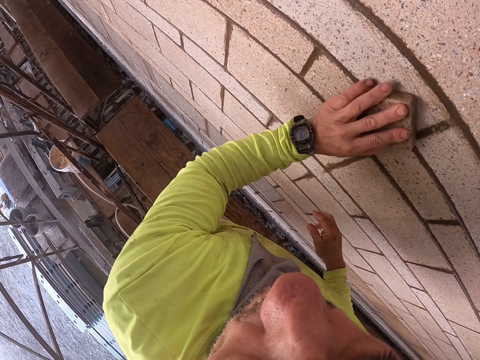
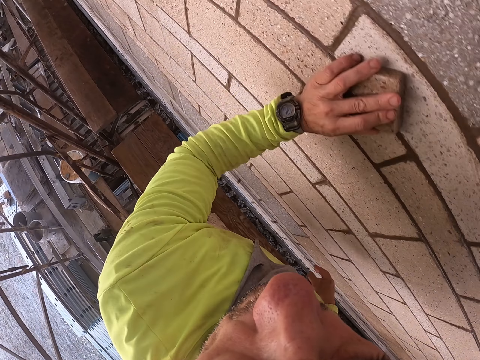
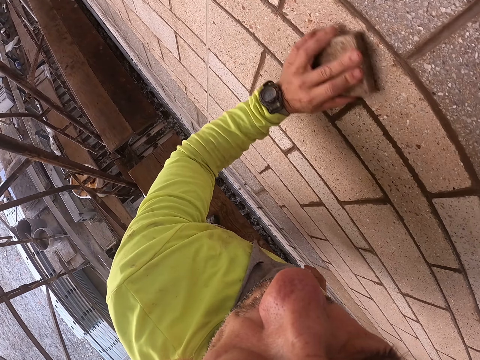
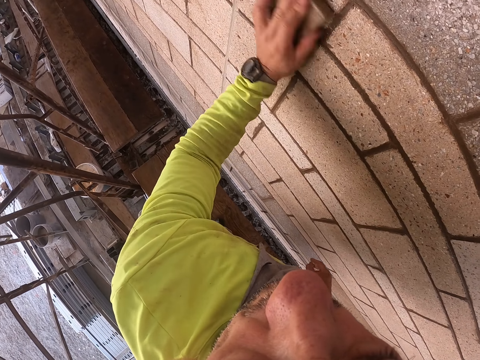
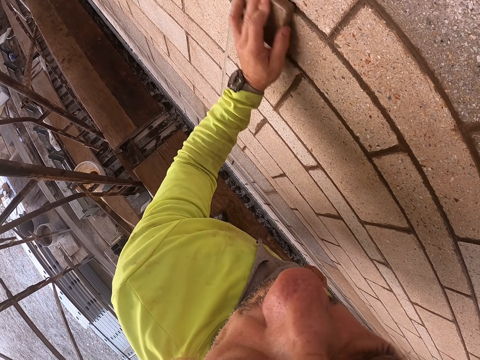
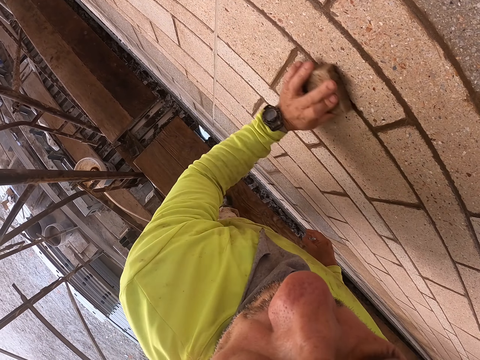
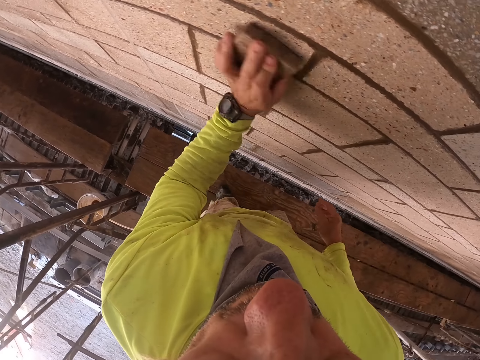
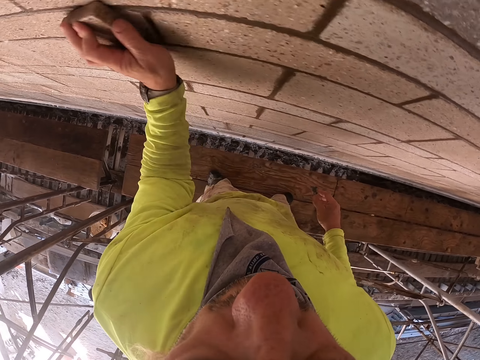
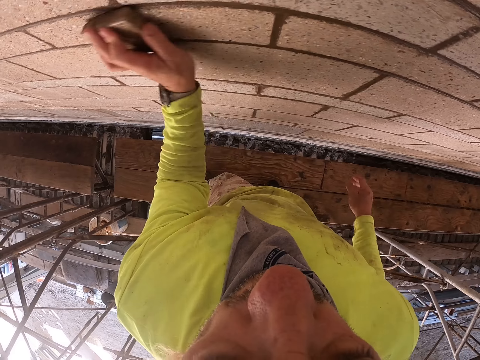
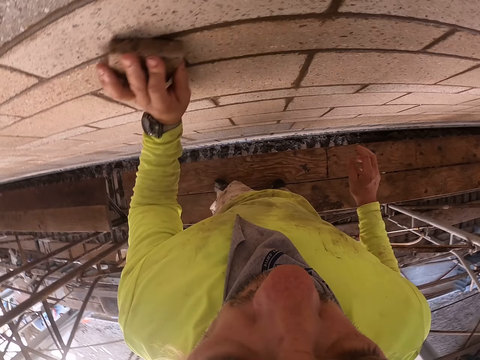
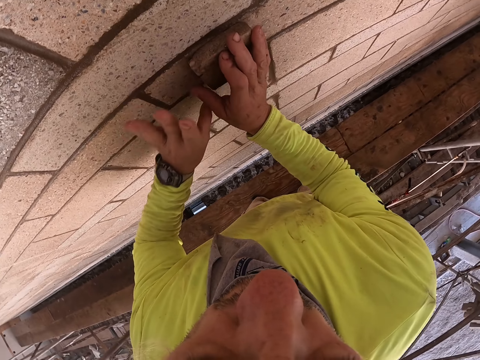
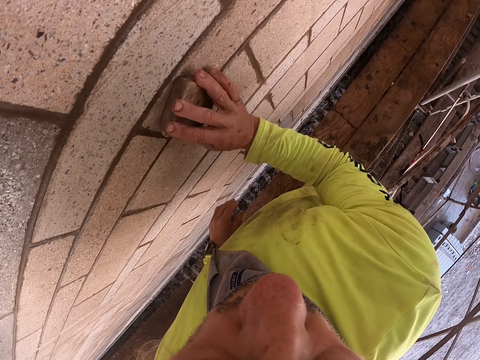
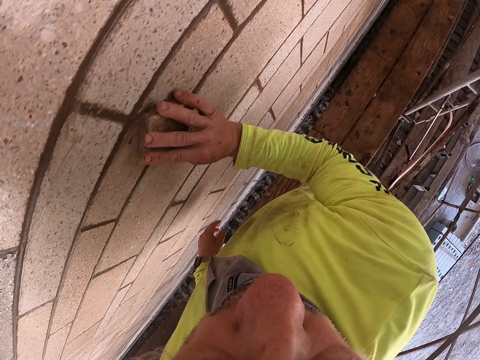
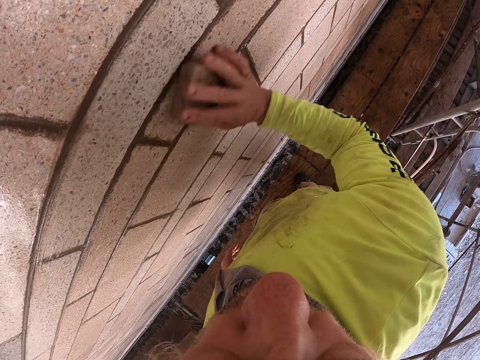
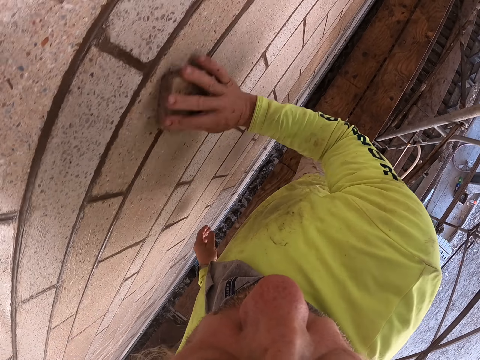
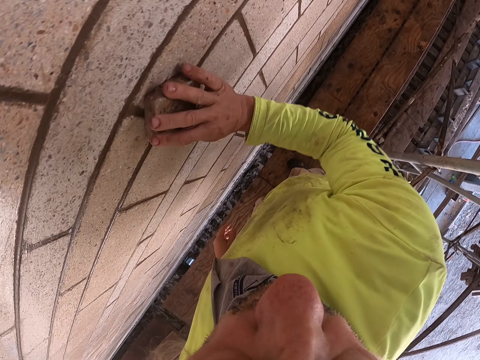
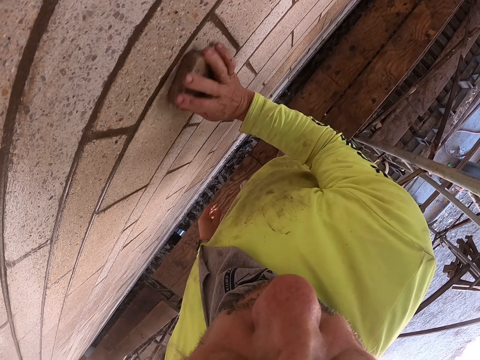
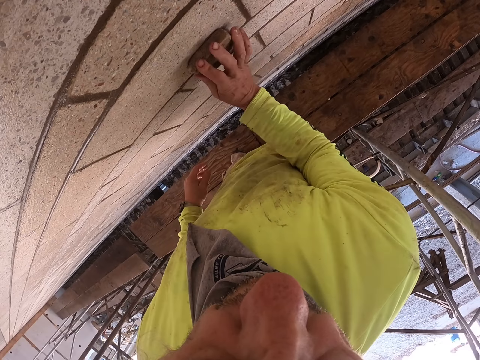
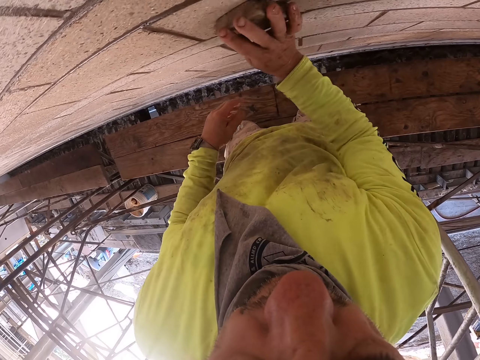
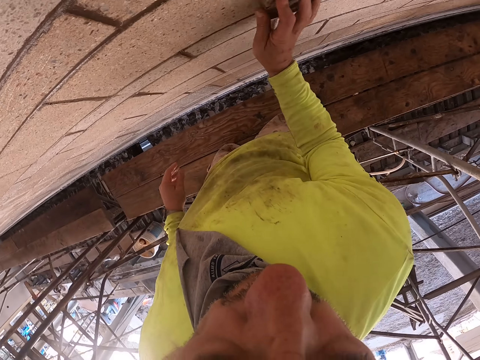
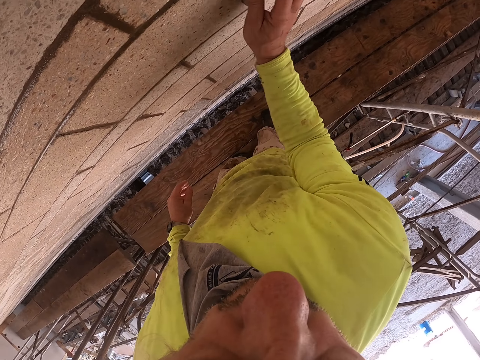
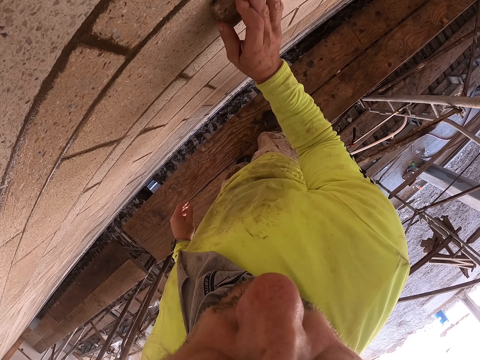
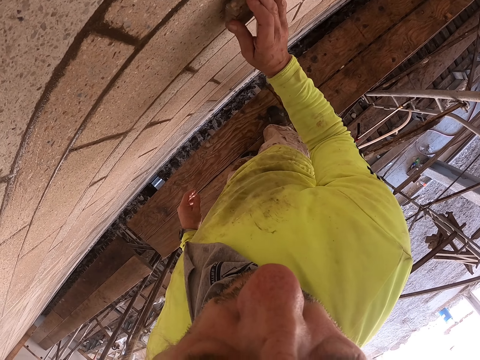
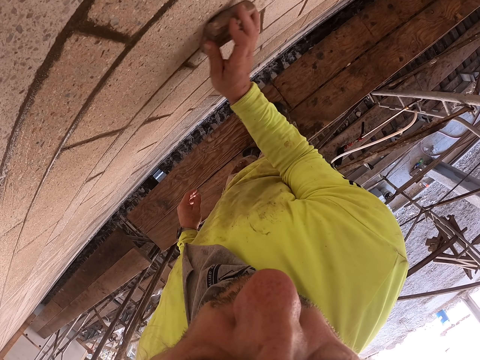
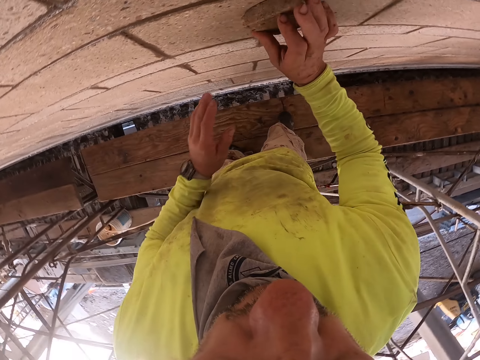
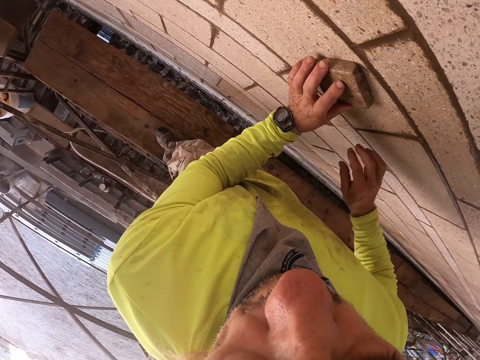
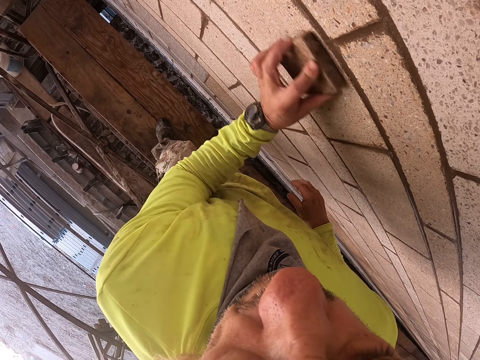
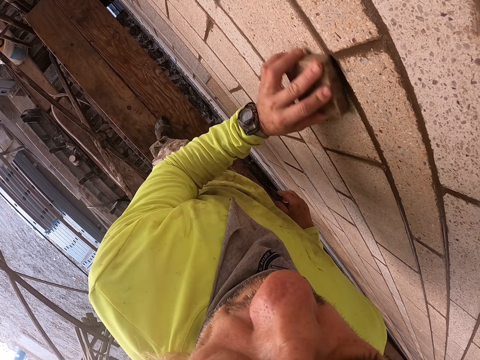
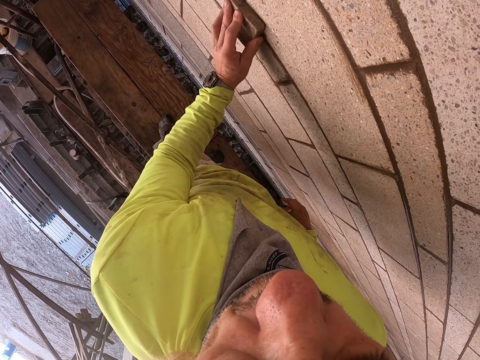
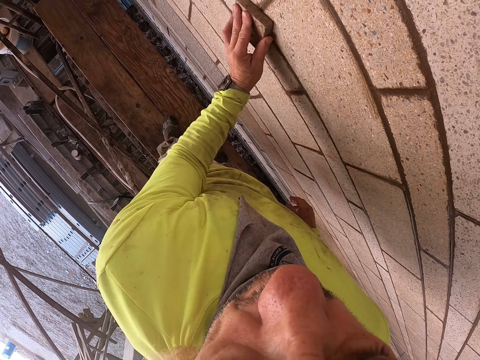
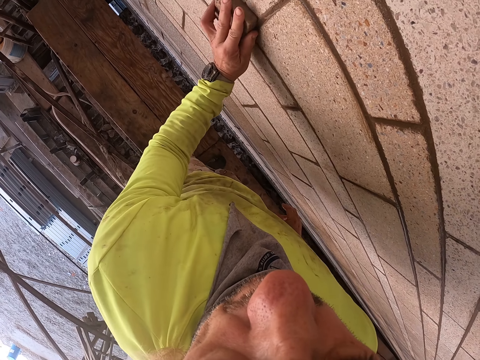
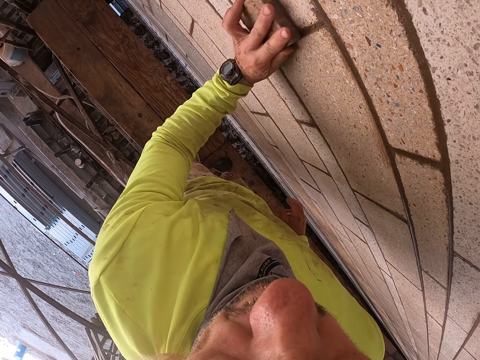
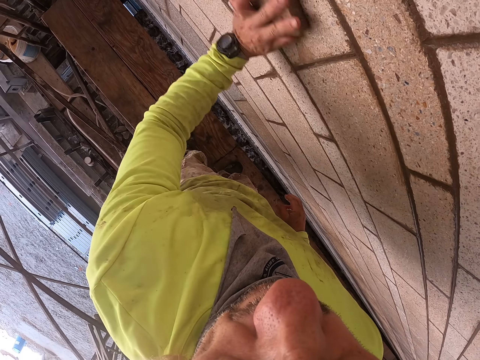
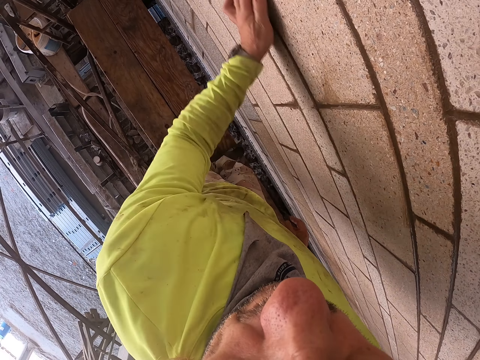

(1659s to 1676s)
The camera wearer exchanges the scrap stone into the left hand. They scrape the wall with the left hand. They exchange the scrap stone into the right hand. They scrape the wall with the right hand. They exchange the scrap stone into the left hand.

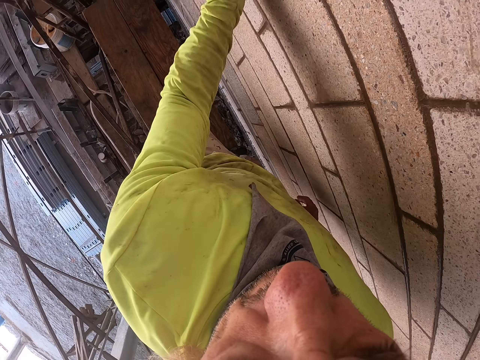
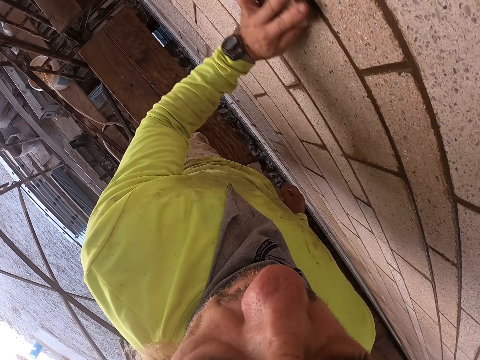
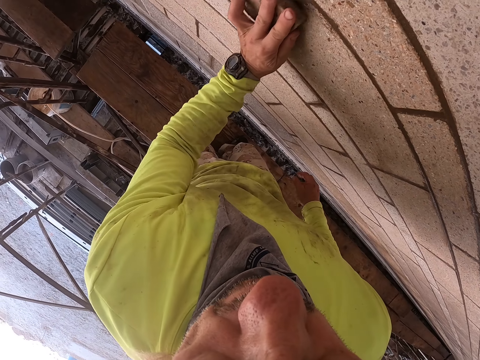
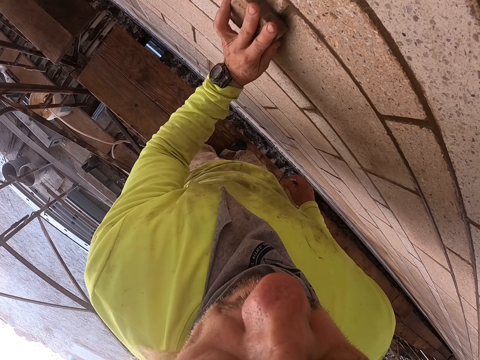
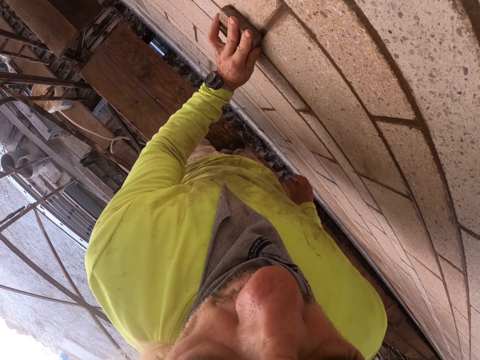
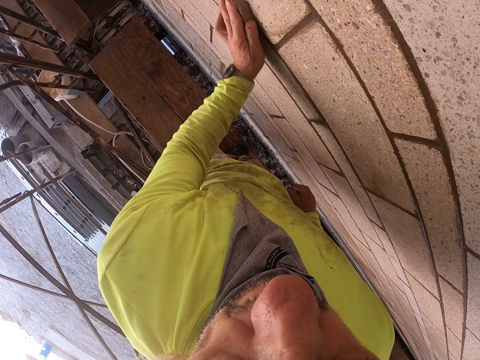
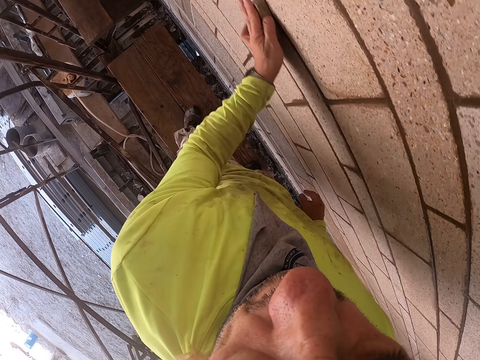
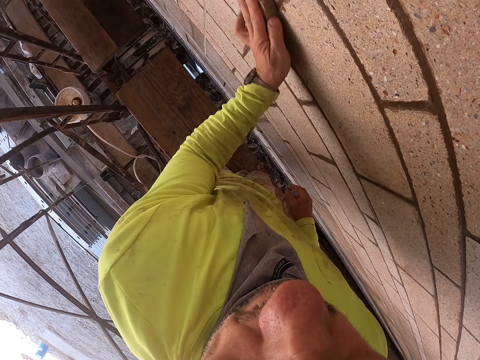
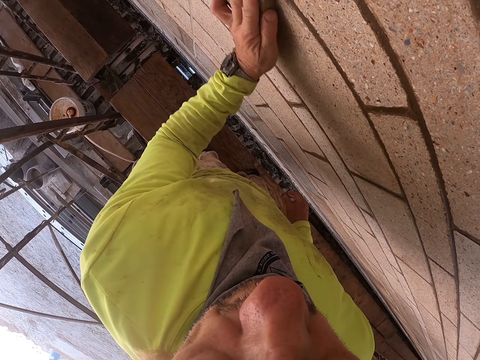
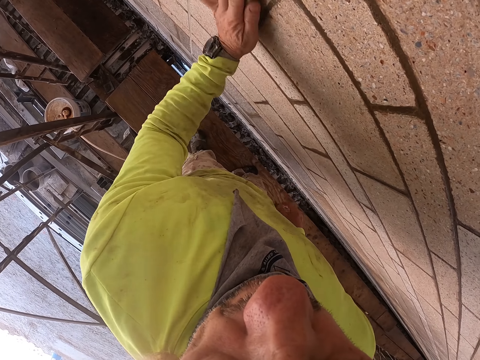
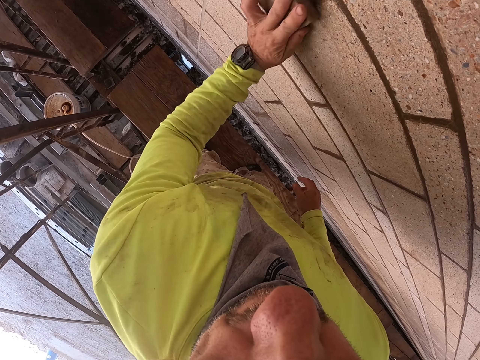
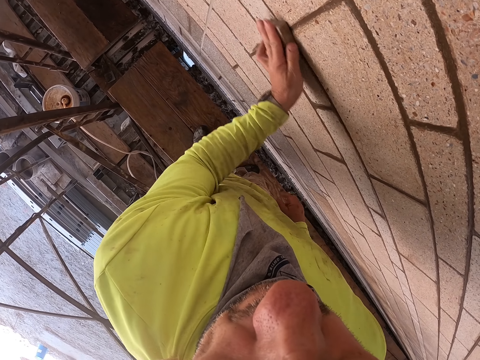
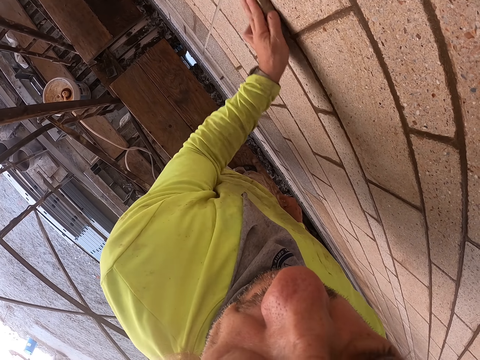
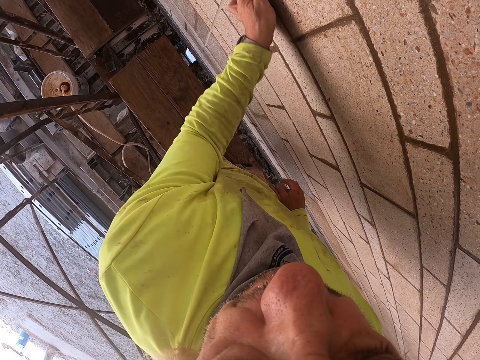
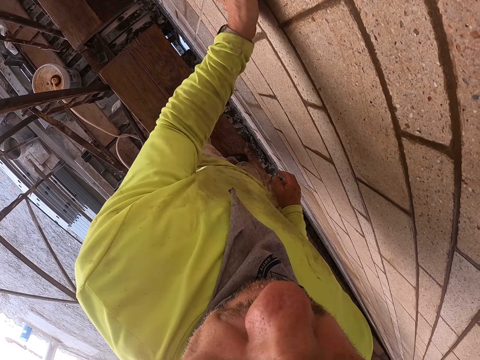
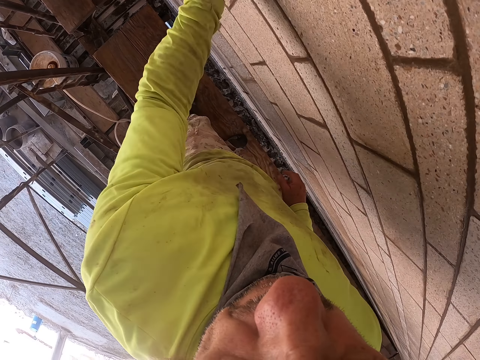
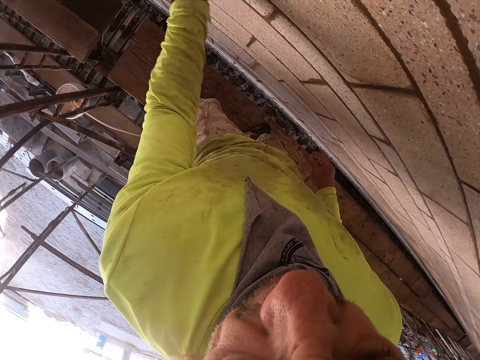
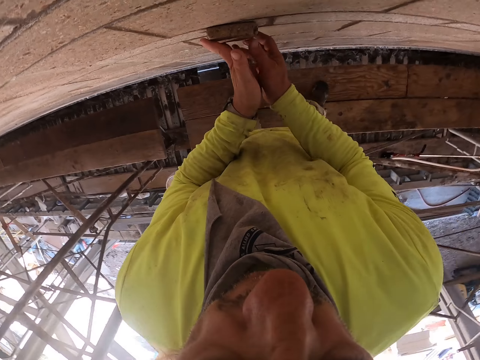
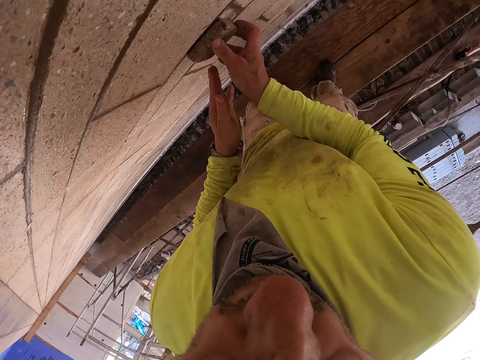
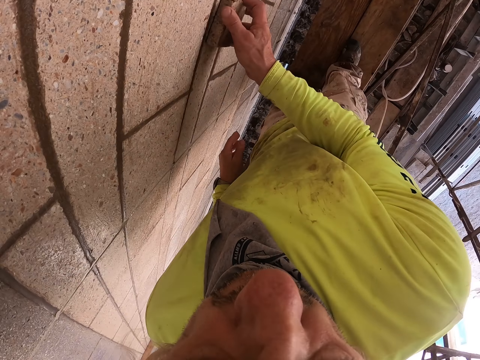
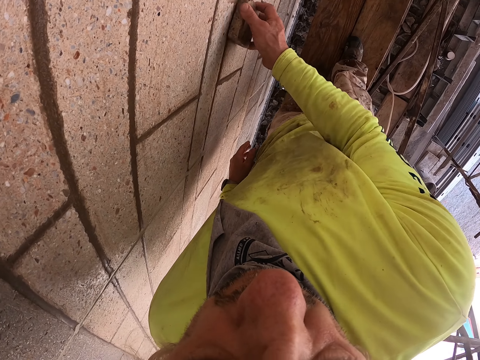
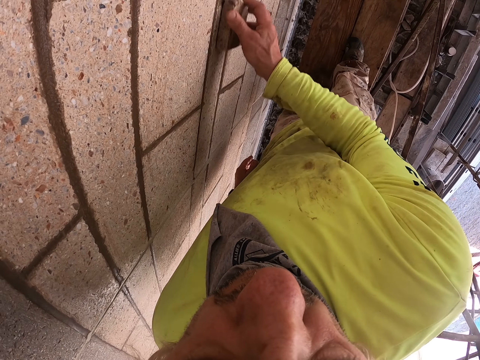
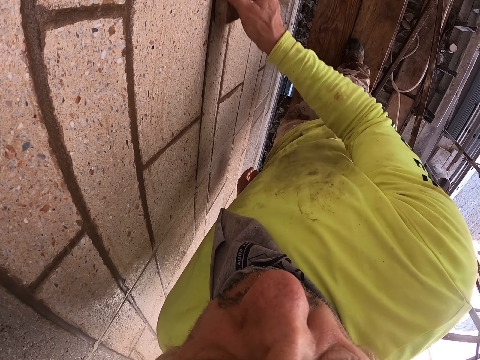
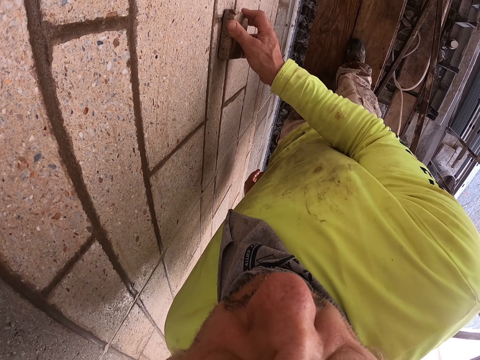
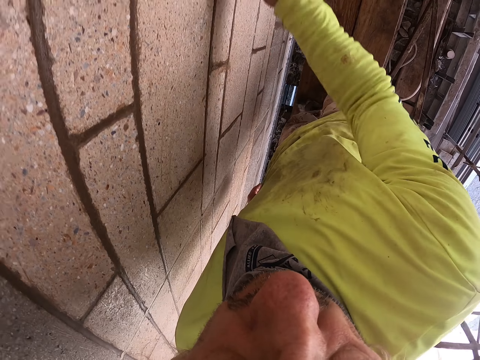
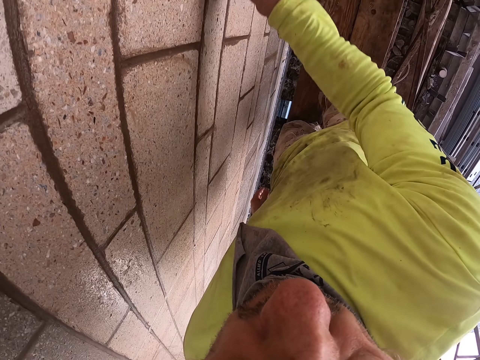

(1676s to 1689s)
The camera wearer scrapes the wall with the left hand. They exchange the scrap stone into the right hand.
